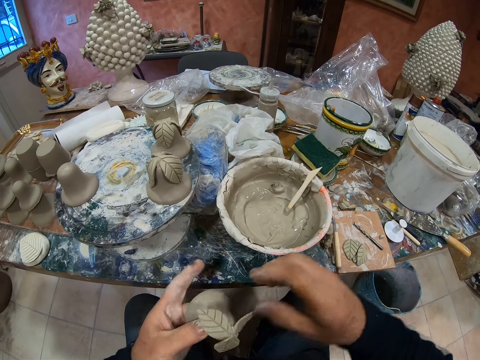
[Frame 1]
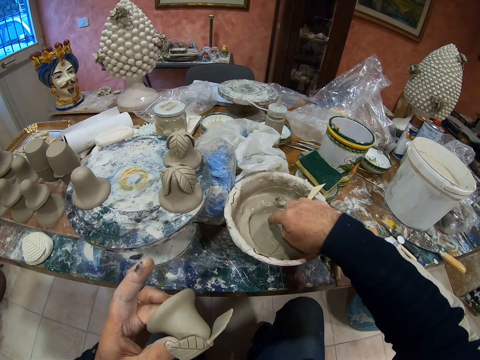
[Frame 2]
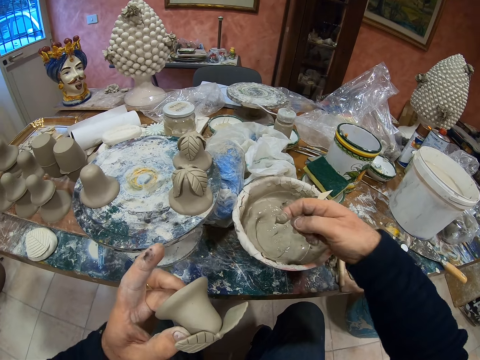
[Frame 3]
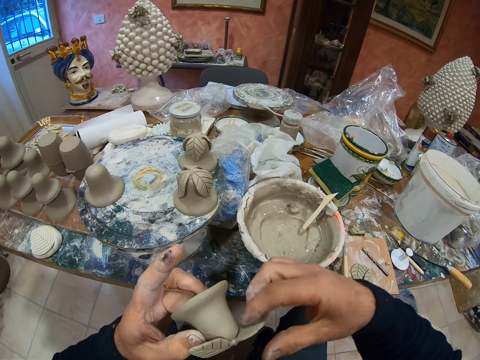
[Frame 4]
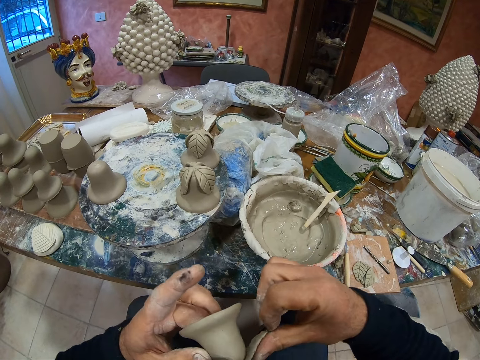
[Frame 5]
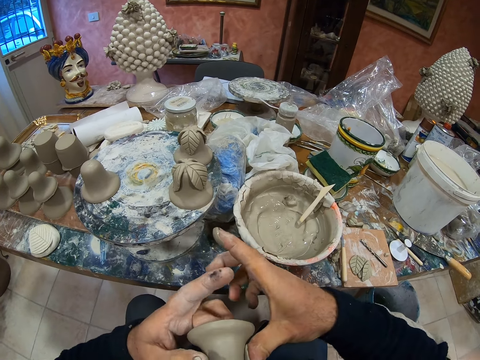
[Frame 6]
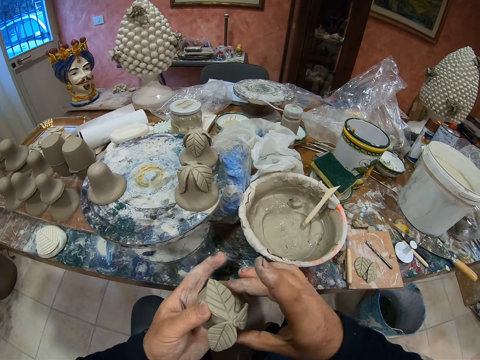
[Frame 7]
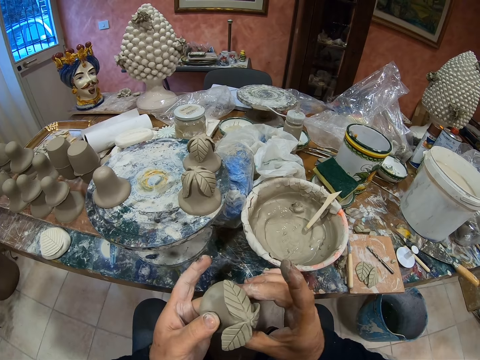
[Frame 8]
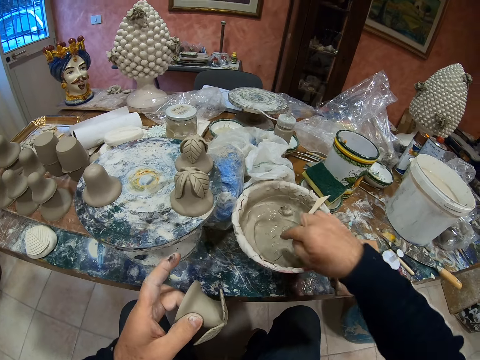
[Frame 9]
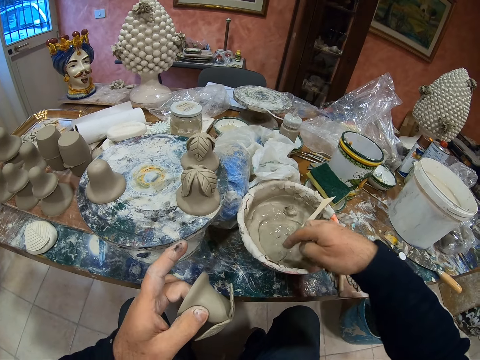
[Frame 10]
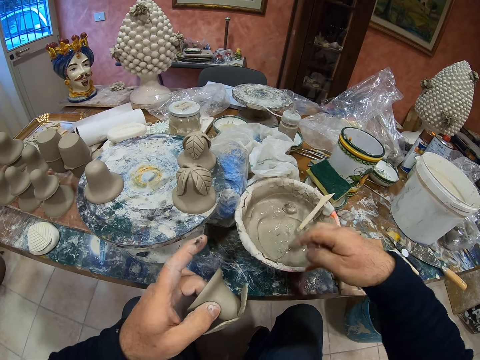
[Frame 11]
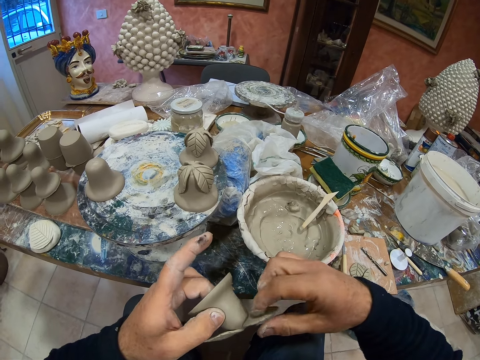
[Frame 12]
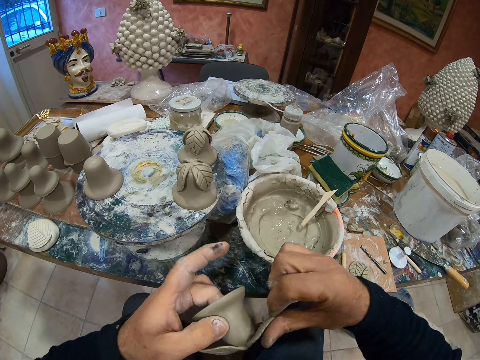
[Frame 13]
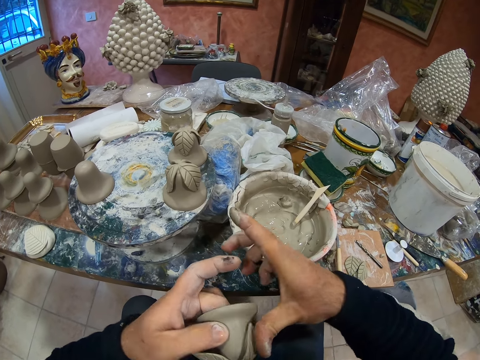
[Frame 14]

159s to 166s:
The camera wearer applies ceramic glue on the pottery.

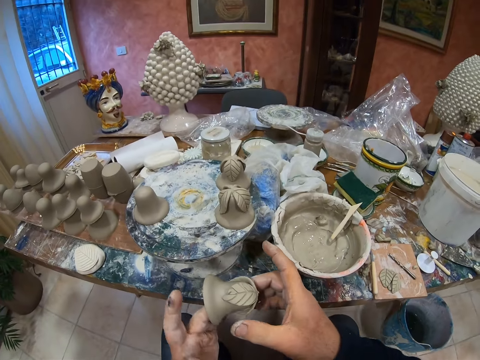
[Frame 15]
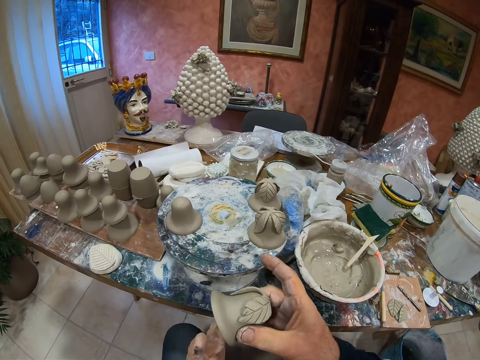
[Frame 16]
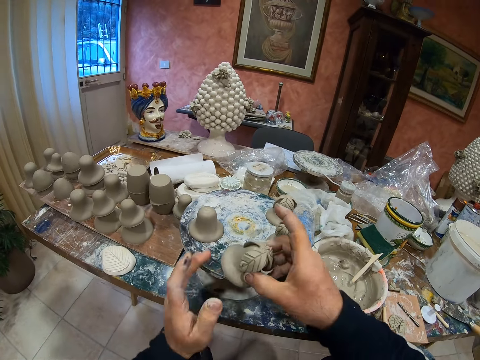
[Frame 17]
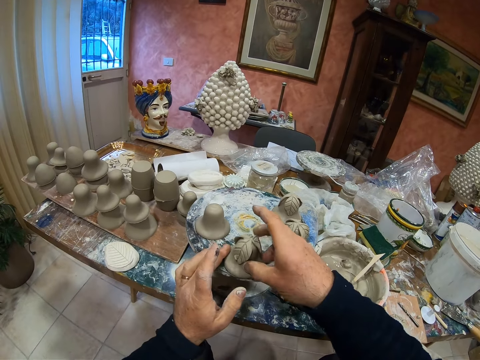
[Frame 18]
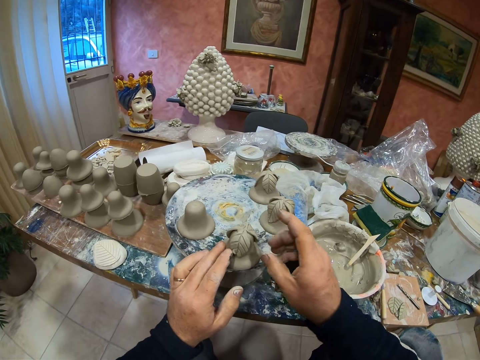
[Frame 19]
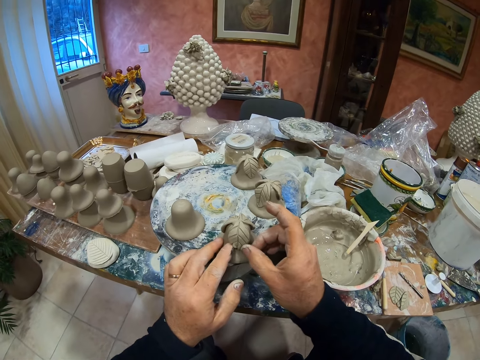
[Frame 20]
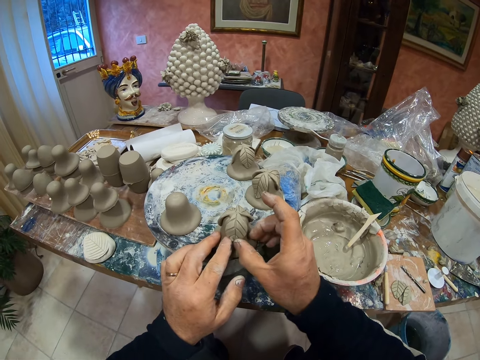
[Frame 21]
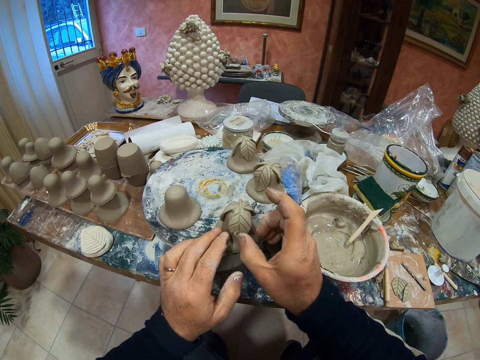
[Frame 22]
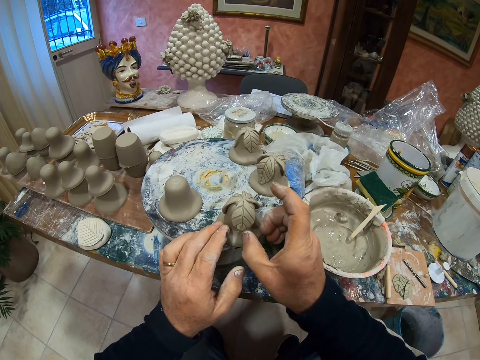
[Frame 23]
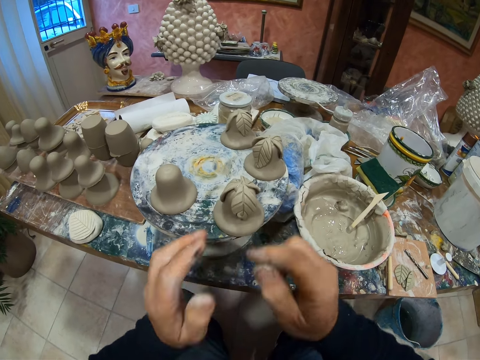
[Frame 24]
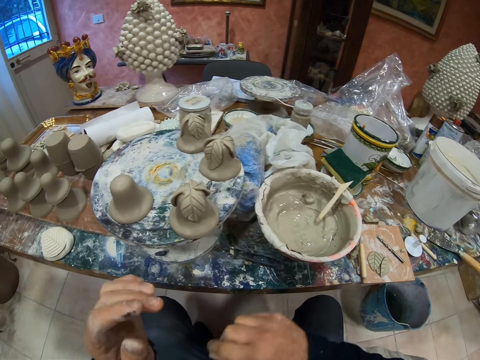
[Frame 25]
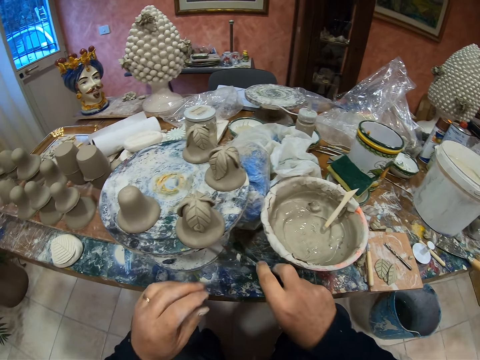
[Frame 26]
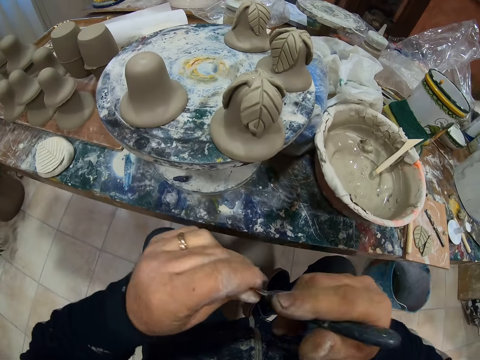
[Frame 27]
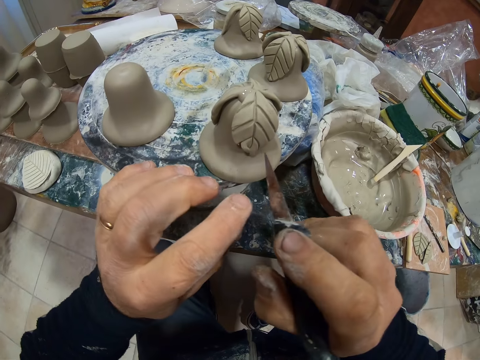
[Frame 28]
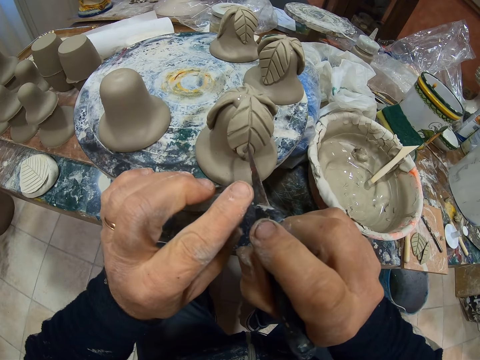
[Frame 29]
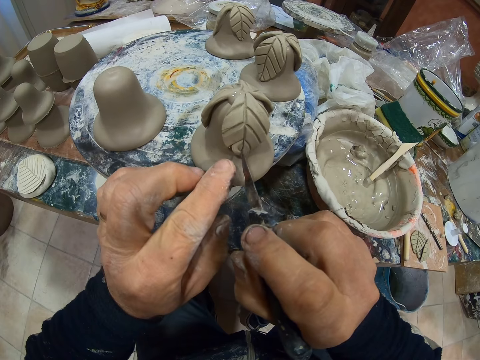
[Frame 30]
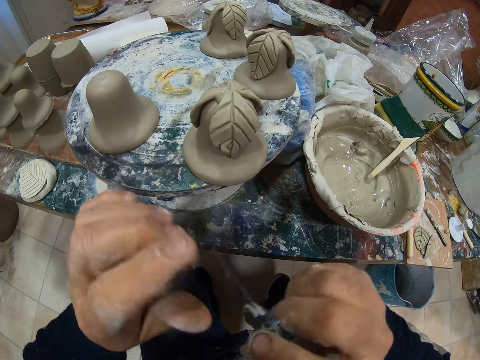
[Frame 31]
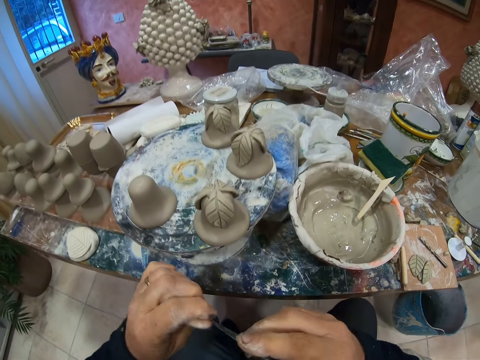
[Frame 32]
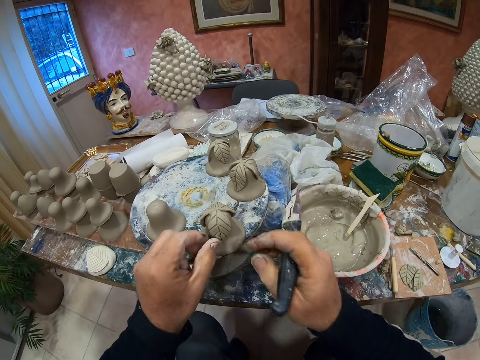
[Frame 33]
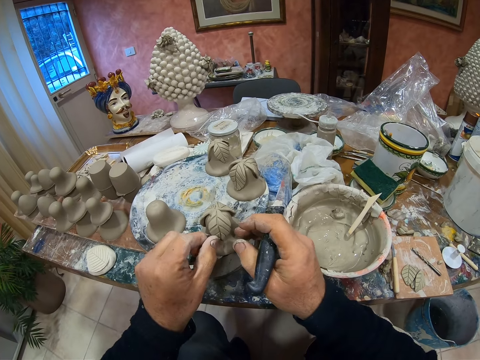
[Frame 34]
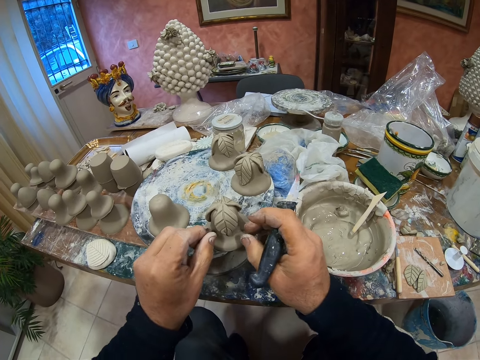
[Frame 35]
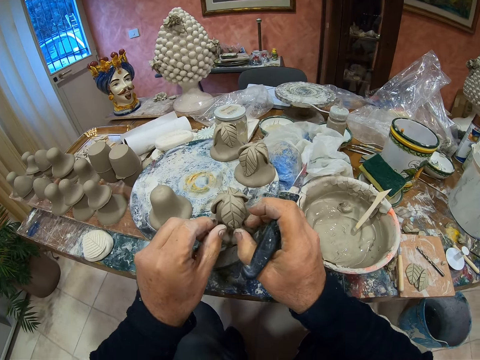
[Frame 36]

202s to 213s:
The camera wearer drops a pottery. They take the knife on the table. They fix the paste leaf on the statue with the knife.

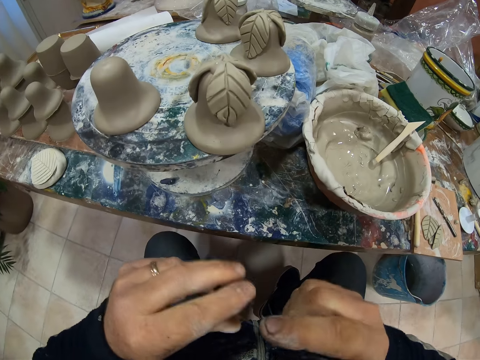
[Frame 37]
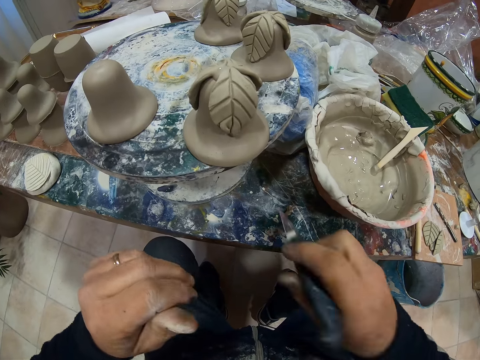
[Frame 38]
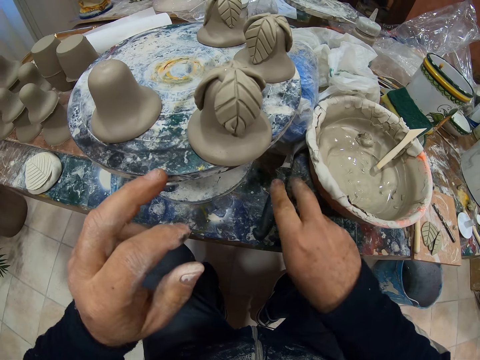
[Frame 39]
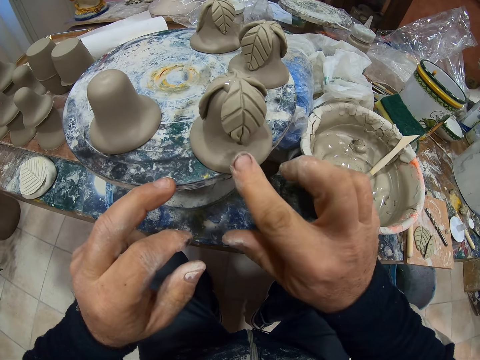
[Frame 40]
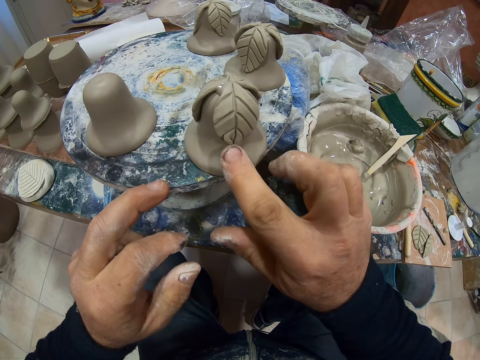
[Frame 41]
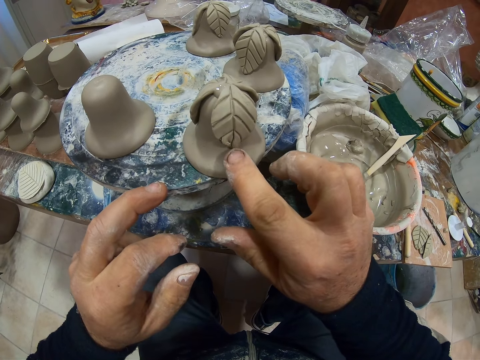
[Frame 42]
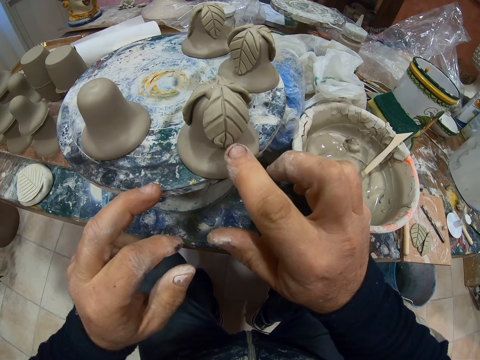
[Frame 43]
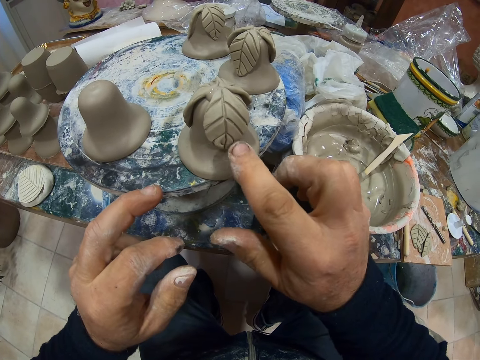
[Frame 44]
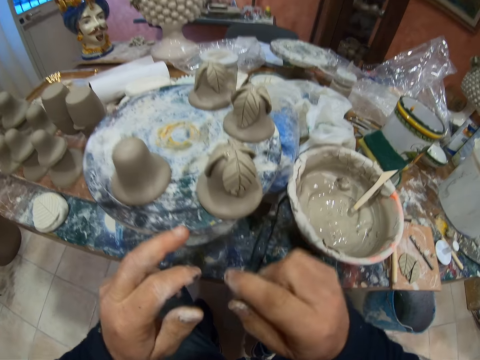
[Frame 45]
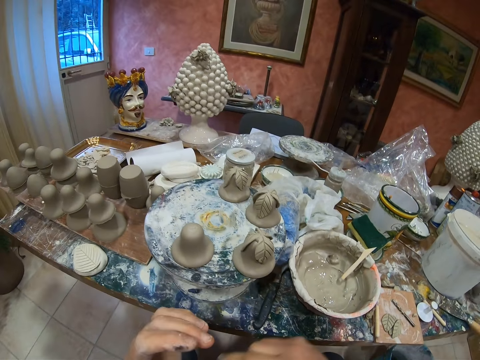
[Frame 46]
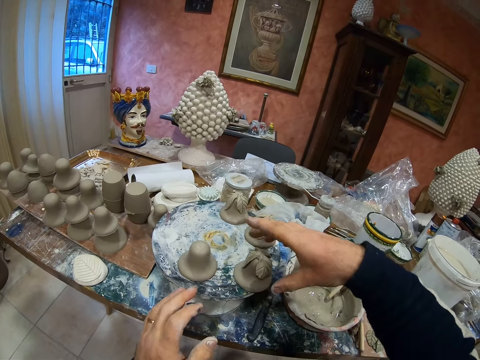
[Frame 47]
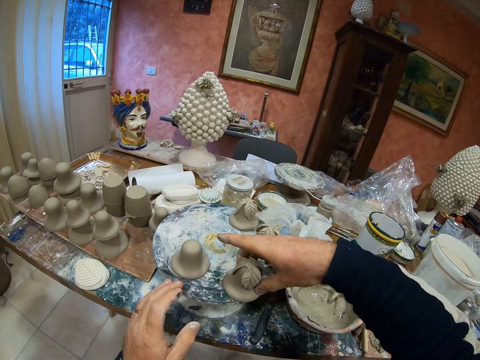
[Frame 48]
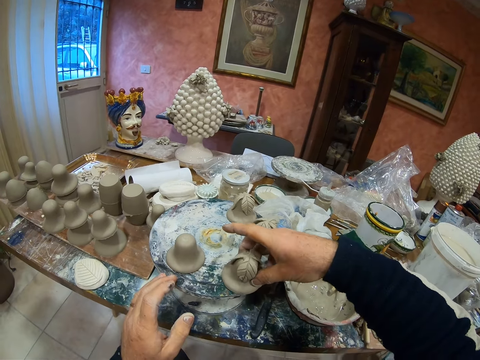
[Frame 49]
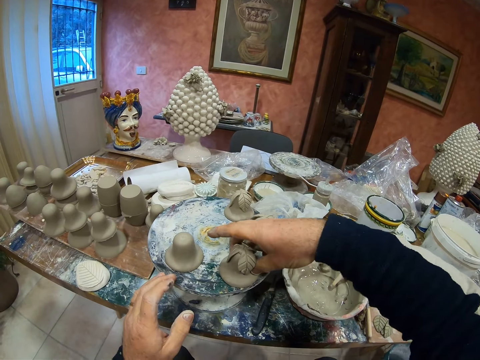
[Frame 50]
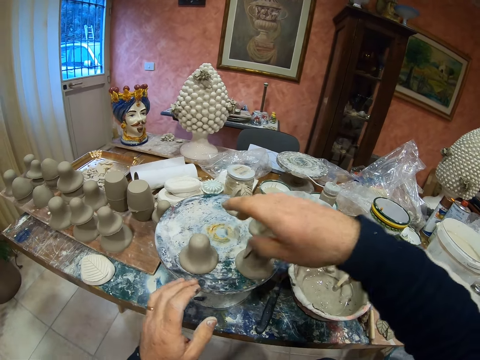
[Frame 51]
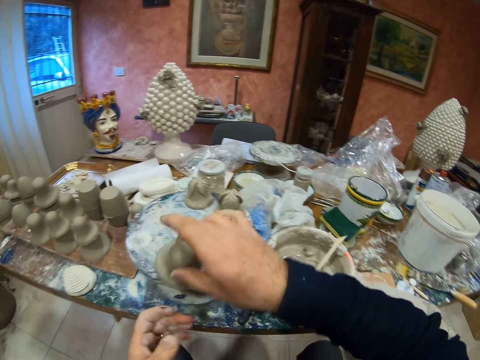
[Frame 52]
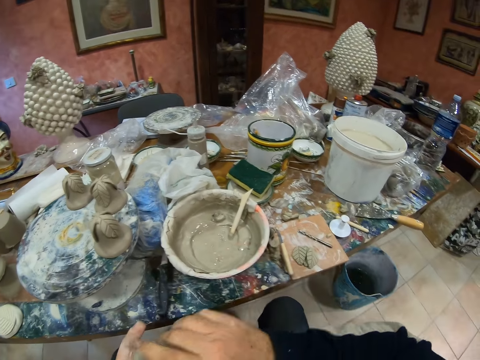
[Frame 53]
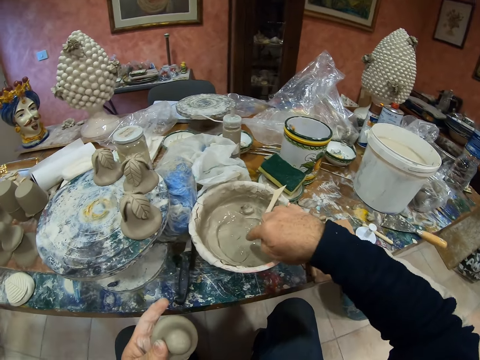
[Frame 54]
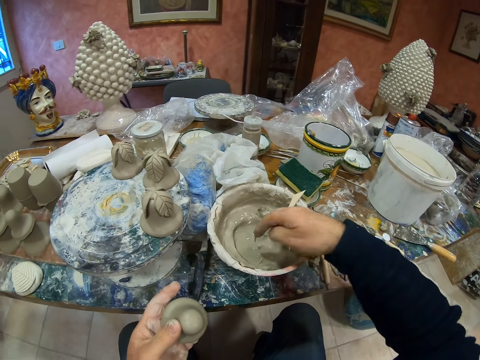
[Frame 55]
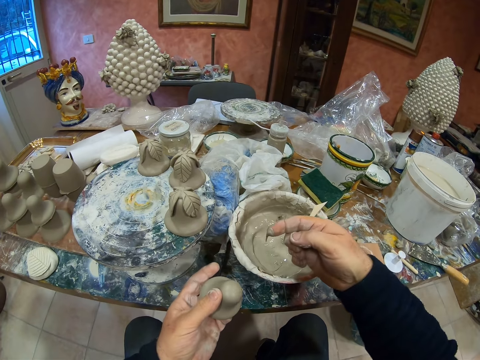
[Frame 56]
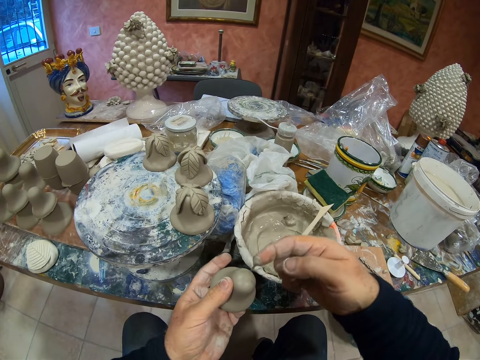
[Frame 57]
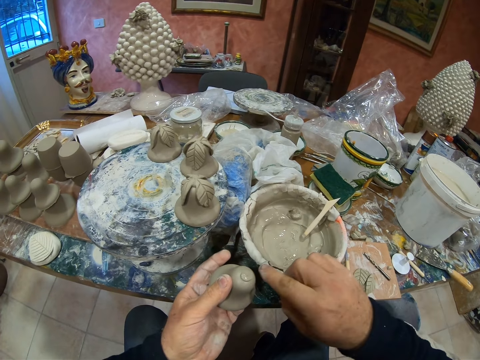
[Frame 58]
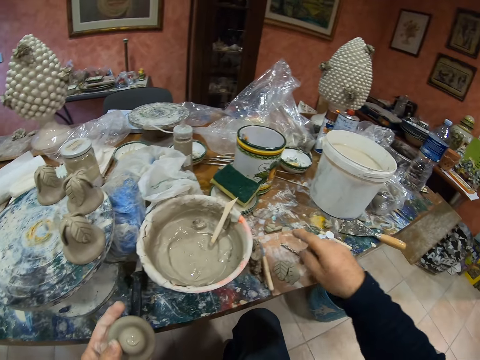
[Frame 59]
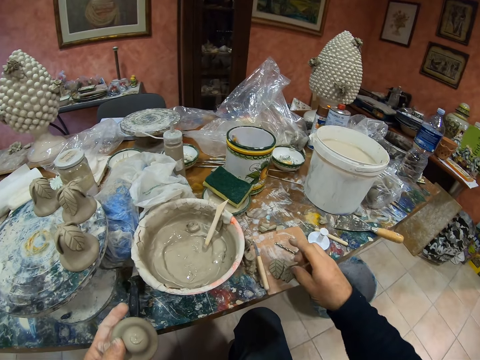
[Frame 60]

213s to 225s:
The camera wearer drops a knife. They touch the statue. They pick up pottery. They paint the cement mixer on the statue. They apply ceramic glue on the pottery.
